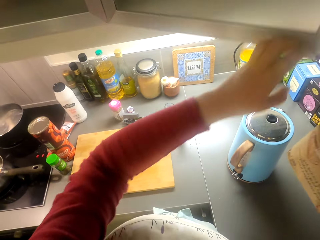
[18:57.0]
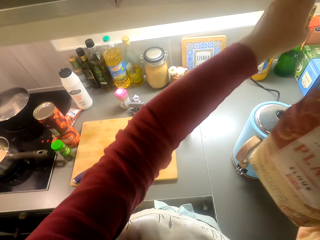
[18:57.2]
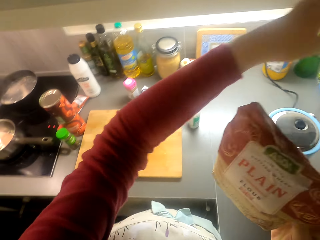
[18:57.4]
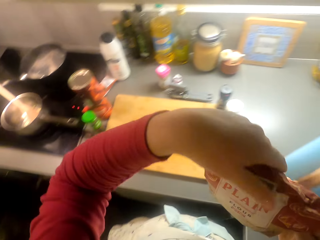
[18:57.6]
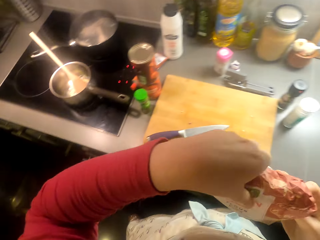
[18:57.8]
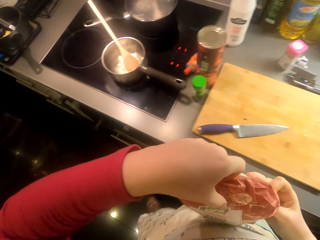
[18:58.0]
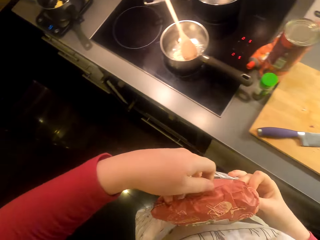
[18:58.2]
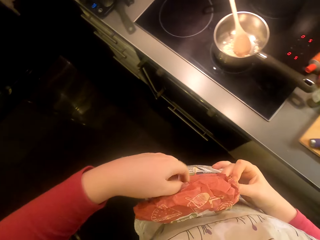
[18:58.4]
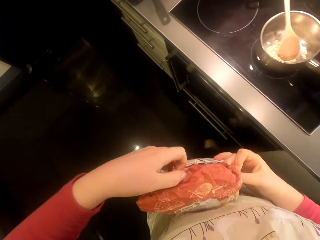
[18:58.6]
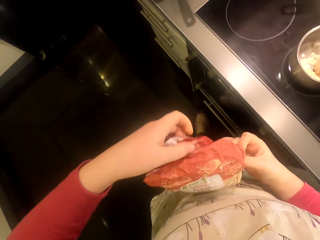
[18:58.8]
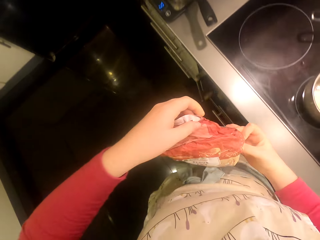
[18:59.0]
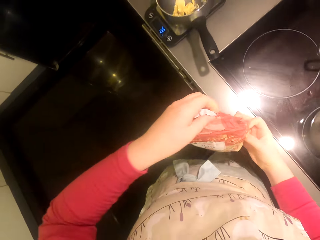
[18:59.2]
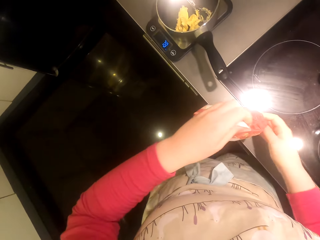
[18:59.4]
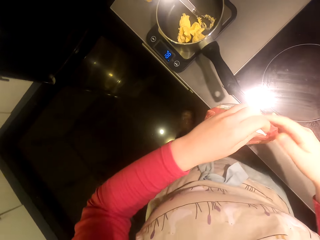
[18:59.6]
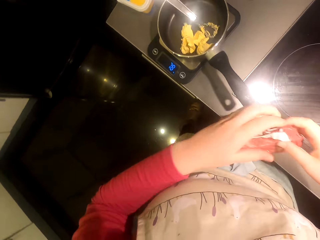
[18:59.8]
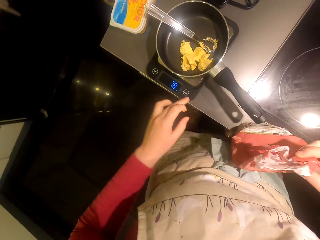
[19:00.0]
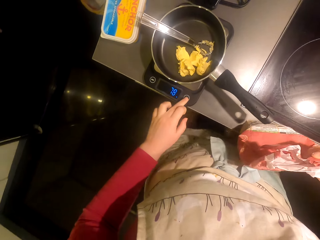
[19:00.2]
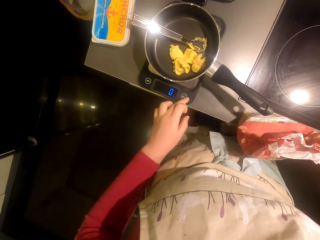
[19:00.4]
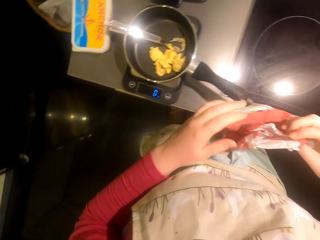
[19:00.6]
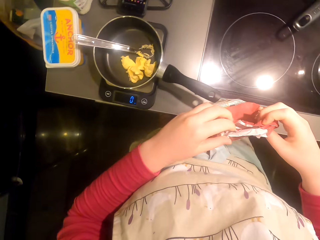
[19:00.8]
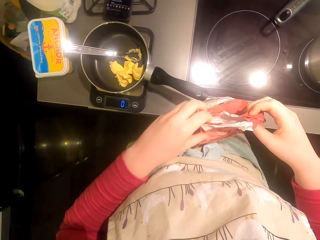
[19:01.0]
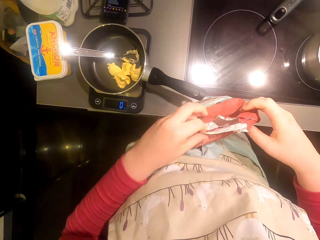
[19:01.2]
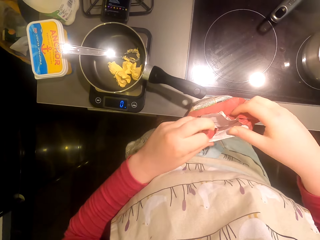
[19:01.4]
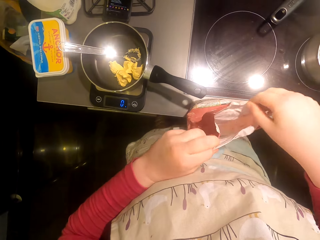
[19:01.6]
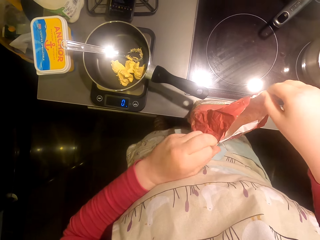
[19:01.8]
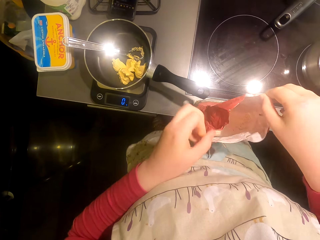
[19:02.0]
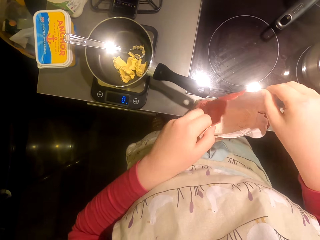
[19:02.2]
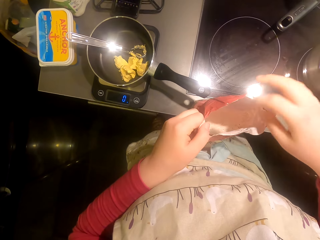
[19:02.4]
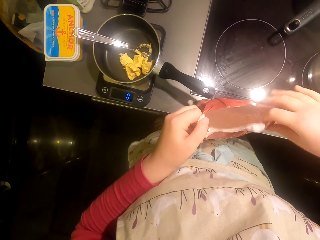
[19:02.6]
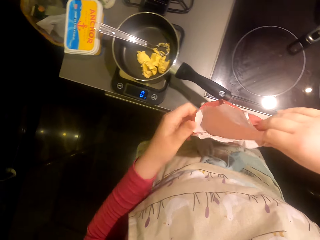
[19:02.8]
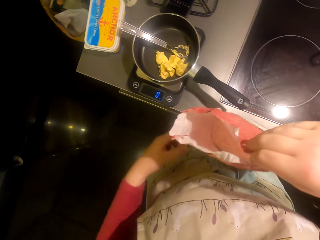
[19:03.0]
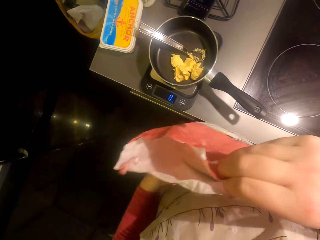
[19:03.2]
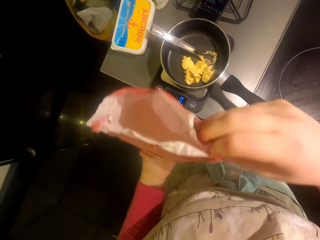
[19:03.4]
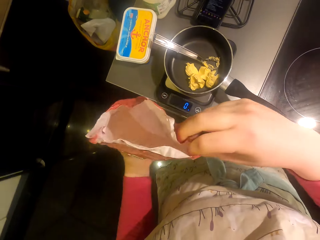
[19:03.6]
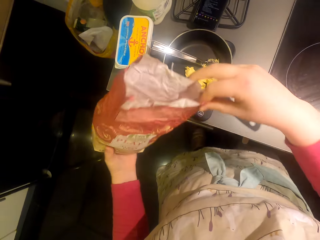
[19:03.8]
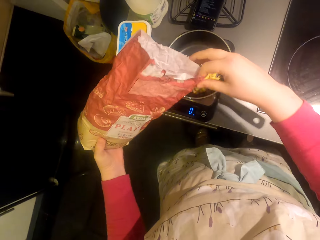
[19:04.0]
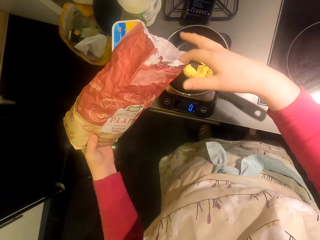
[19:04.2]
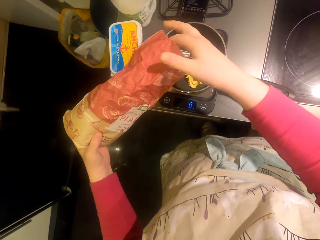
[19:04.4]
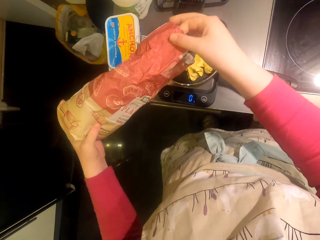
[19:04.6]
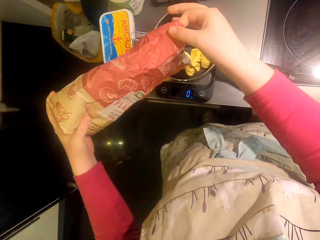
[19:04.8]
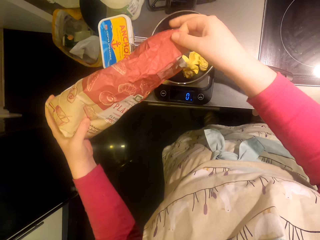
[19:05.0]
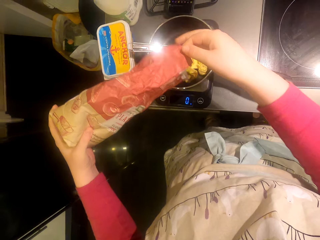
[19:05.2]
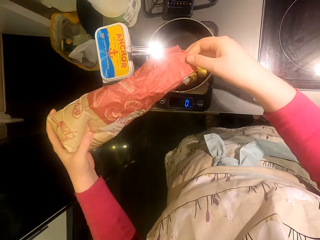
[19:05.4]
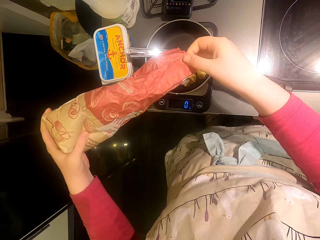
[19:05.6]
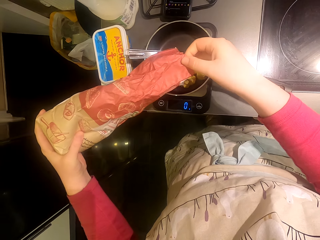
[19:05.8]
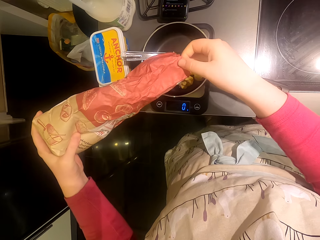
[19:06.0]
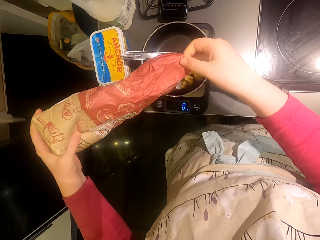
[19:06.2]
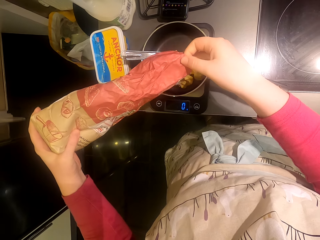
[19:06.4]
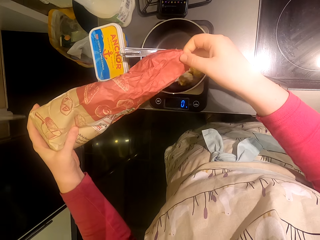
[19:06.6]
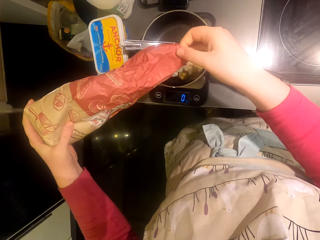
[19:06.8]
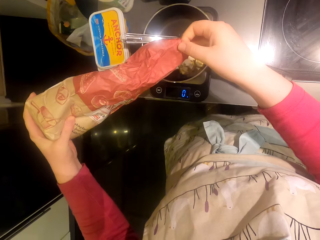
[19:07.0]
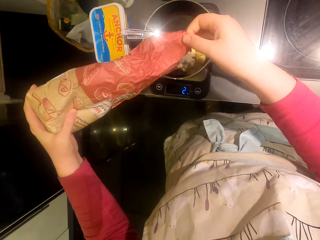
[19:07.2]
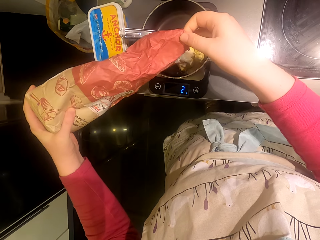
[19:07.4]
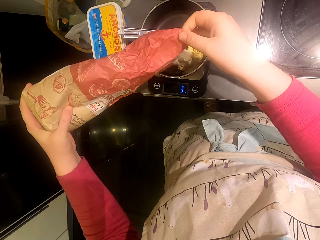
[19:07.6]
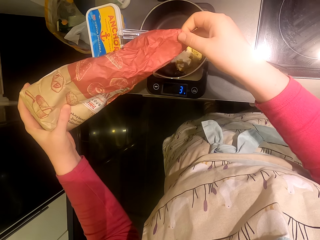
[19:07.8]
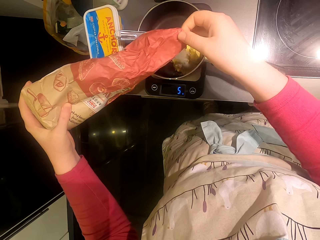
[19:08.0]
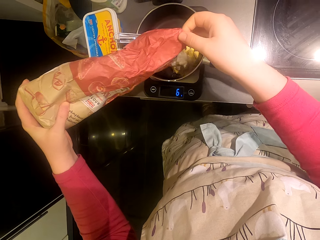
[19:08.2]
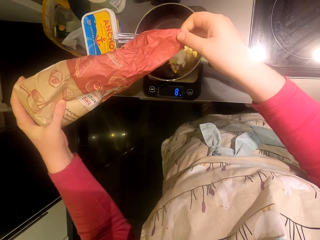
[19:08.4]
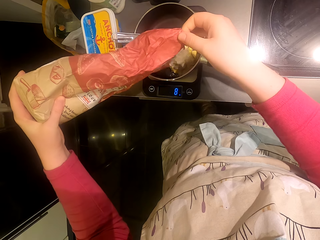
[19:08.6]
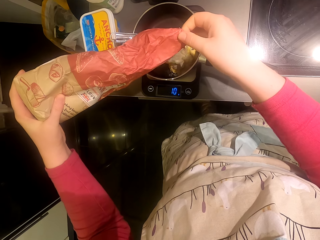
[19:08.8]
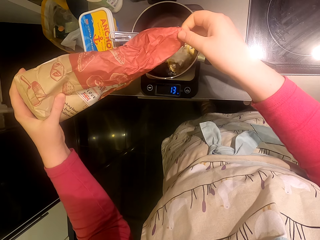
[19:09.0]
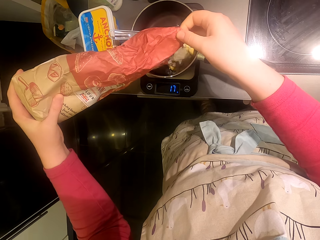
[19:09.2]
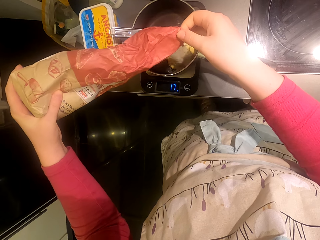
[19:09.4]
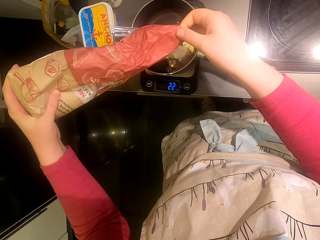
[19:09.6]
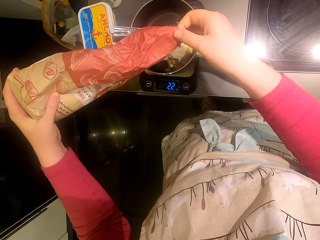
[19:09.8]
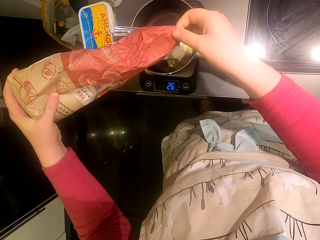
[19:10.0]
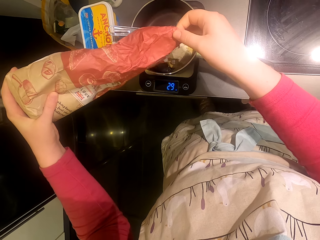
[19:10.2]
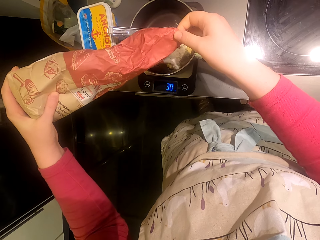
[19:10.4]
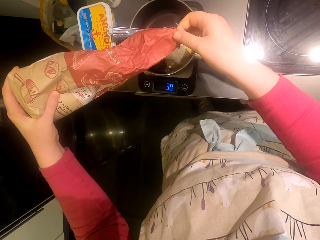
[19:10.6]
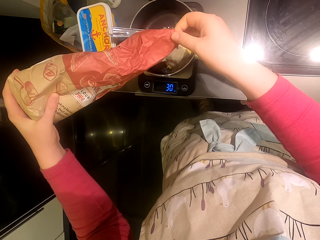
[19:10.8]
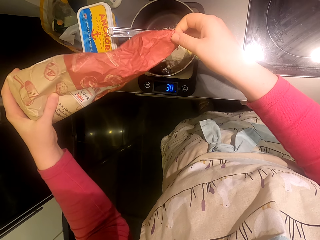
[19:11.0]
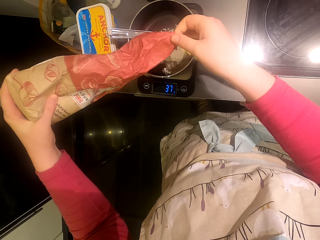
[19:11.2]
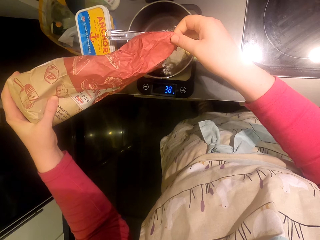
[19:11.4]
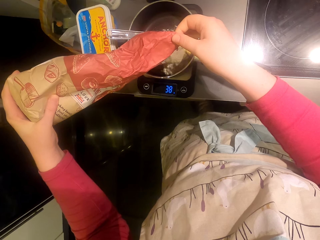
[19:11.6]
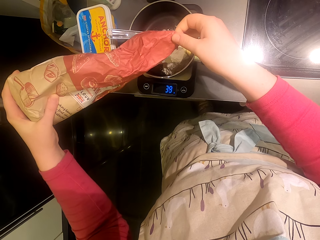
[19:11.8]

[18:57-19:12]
The camera wearer picks up a packet of flour from the cupboard. They walk around the room. They open the packet of flour. They pour the flour in the pot. They talk to someone.

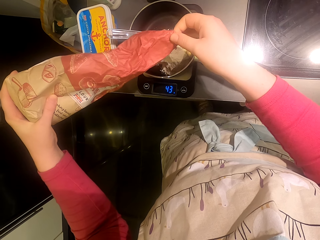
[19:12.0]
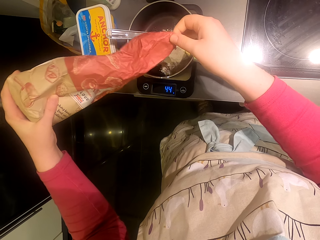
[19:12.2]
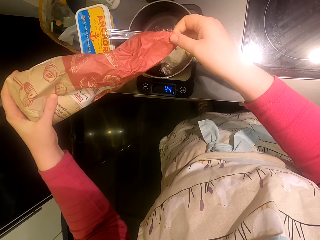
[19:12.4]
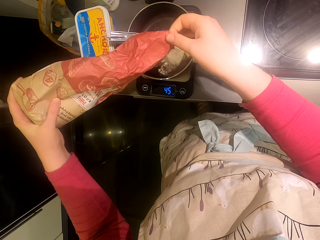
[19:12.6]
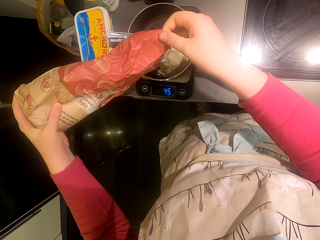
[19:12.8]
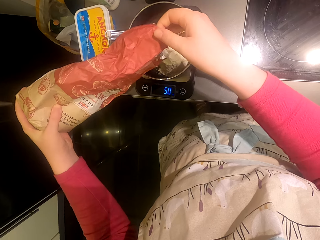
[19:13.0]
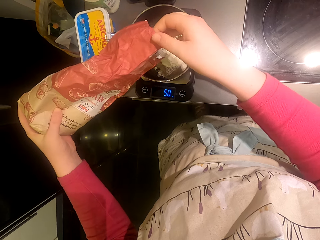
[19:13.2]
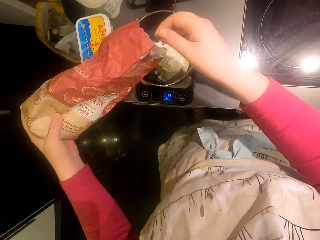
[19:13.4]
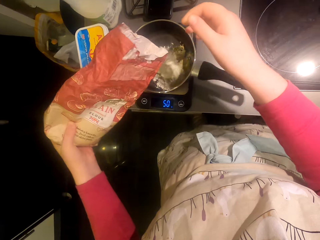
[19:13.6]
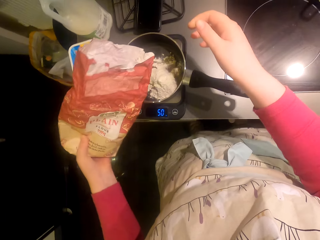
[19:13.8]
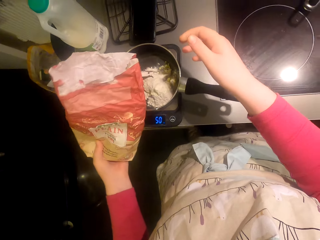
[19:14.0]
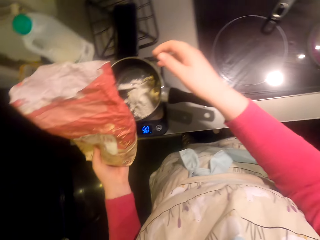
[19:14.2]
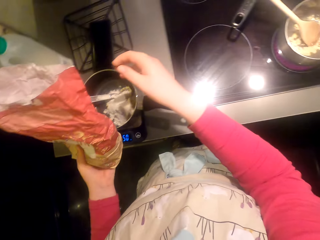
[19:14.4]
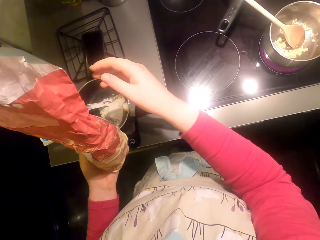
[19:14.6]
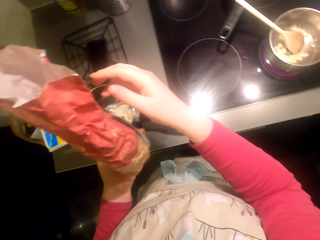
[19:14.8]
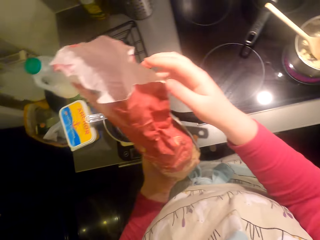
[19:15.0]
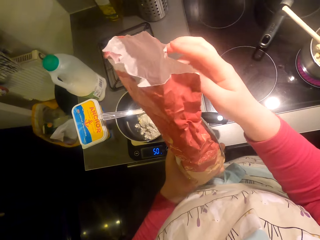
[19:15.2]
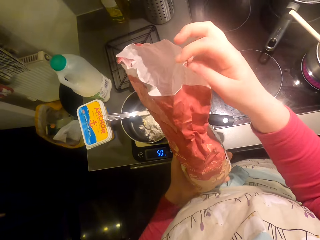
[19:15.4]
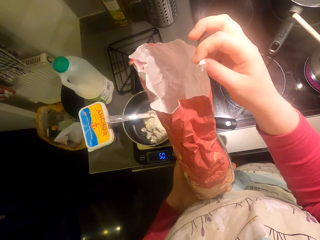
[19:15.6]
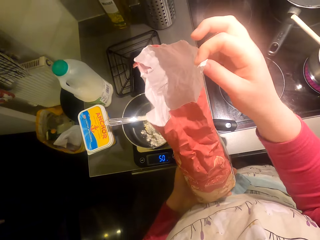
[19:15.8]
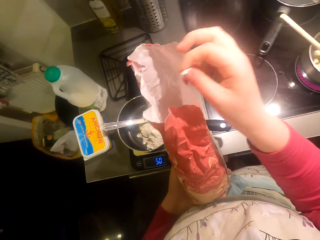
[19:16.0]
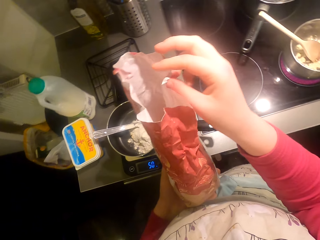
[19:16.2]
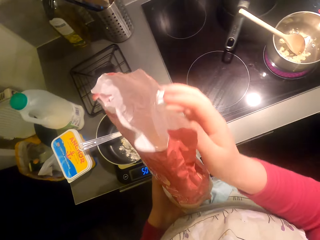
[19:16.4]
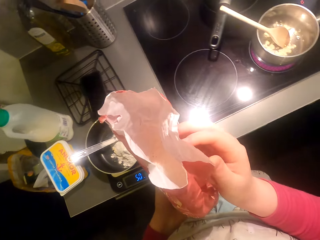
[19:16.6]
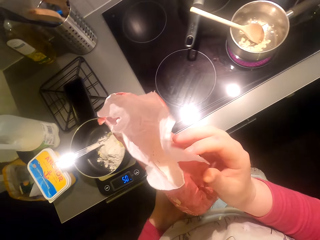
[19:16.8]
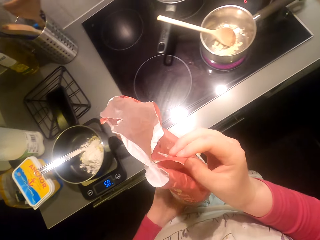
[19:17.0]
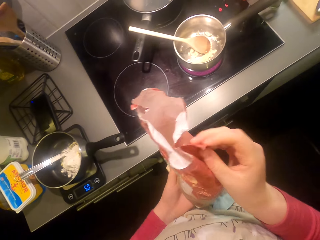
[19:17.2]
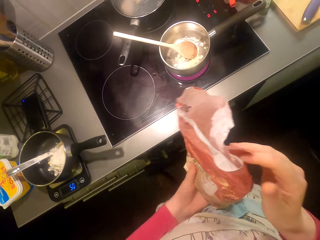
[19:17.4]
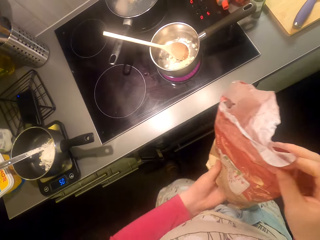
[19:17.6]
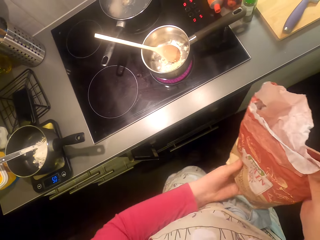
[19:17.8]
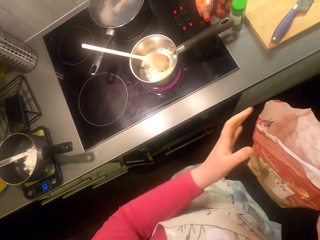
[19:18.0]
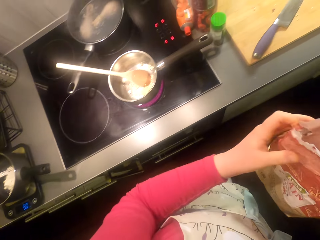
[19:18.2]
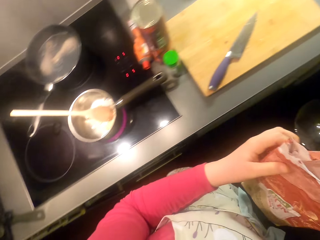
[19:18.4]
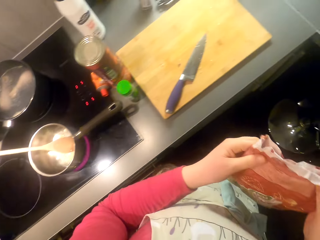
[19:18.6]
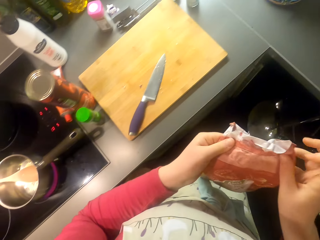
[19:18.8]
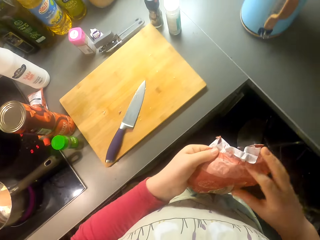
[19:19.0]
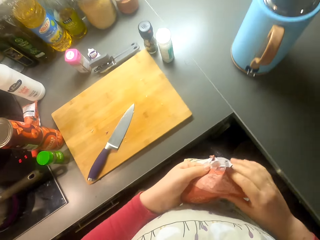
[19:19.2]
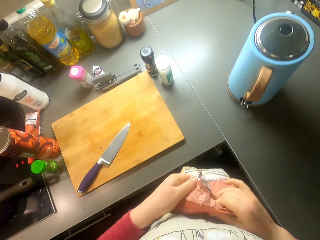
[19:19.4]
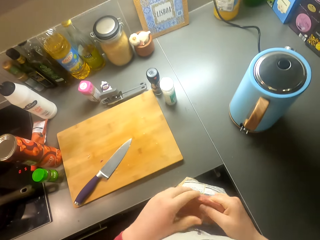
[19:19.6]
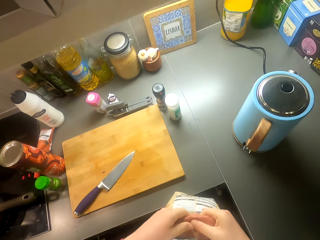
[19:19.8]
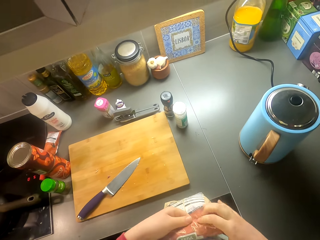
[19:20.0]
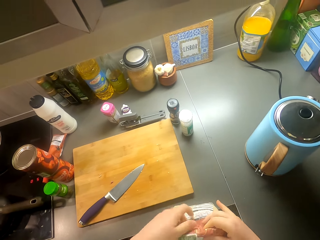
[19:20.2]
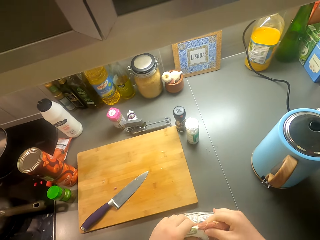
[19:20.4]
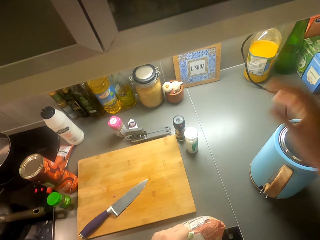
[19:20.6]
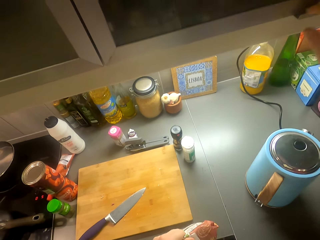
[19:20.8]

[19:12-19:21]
The camera wearer walks around the room and folds the packet of flour.
